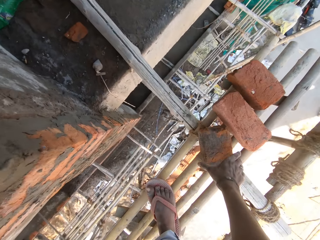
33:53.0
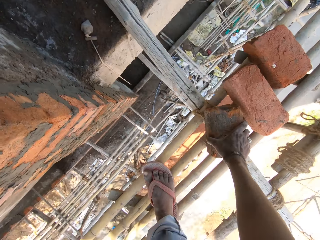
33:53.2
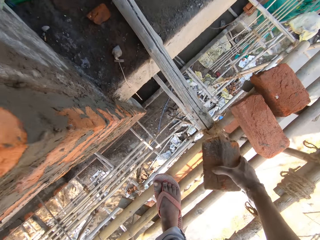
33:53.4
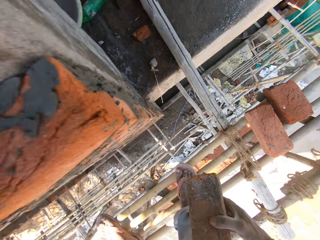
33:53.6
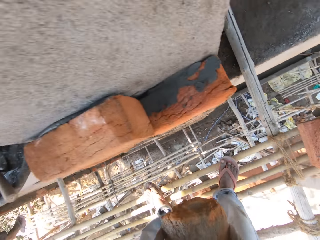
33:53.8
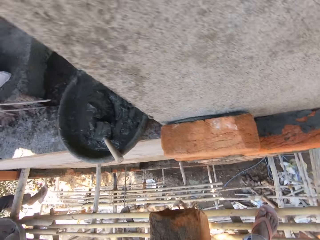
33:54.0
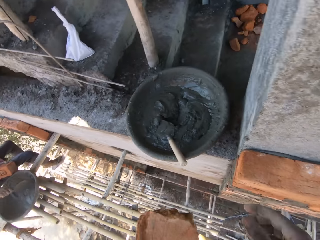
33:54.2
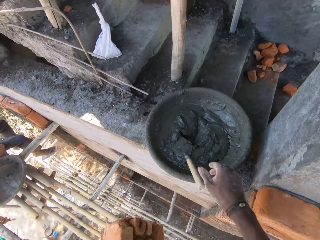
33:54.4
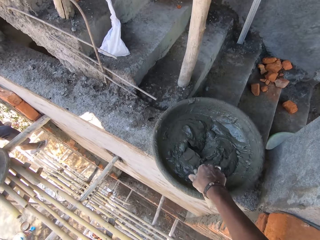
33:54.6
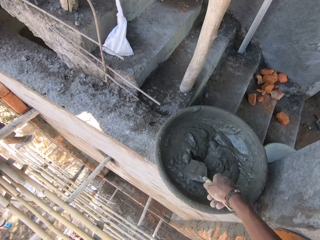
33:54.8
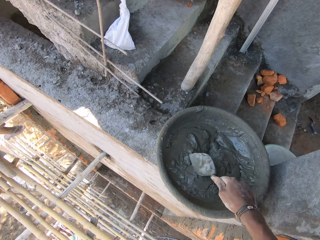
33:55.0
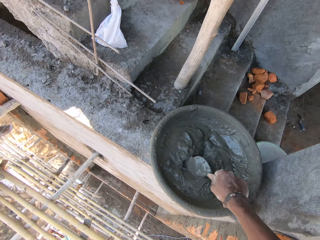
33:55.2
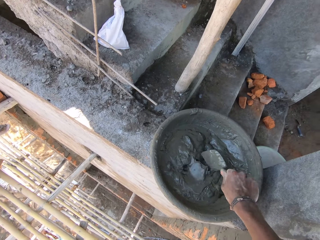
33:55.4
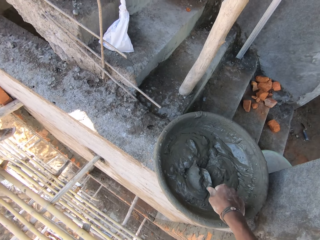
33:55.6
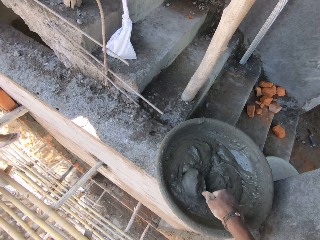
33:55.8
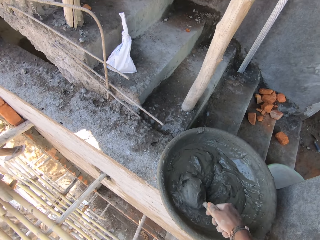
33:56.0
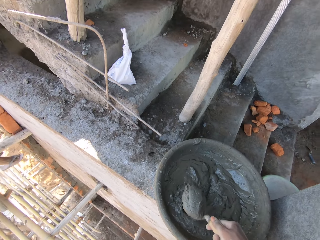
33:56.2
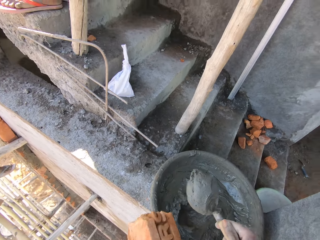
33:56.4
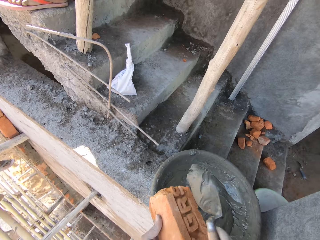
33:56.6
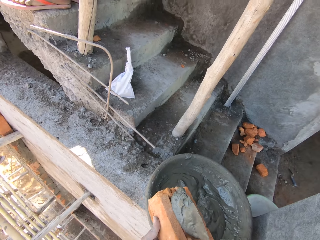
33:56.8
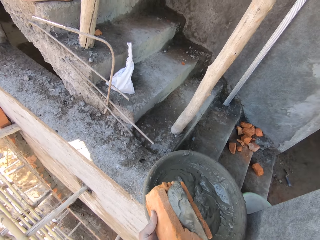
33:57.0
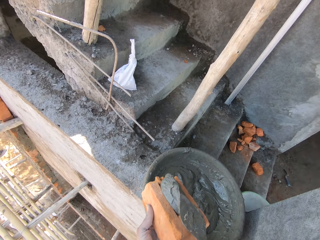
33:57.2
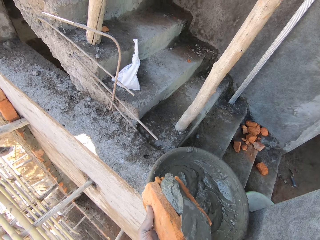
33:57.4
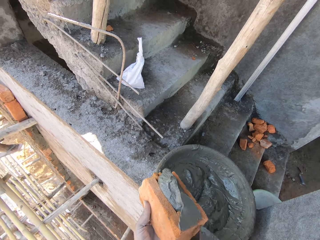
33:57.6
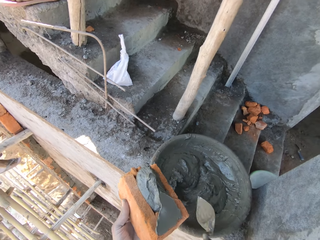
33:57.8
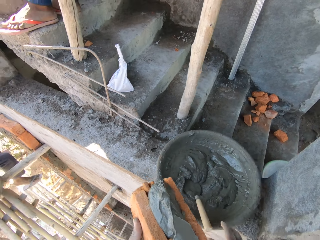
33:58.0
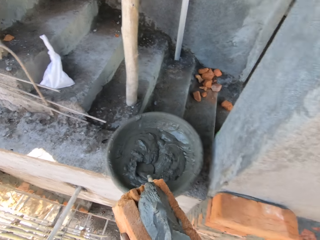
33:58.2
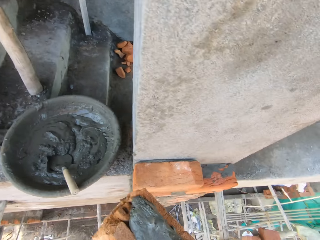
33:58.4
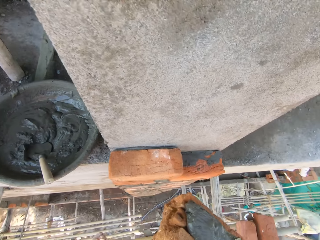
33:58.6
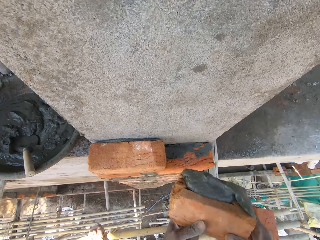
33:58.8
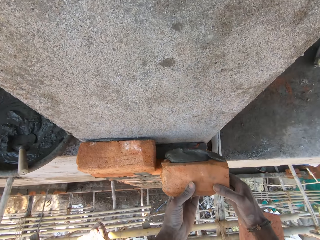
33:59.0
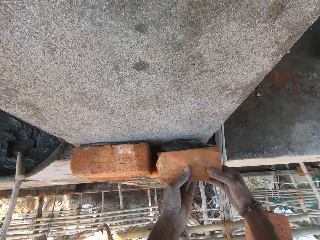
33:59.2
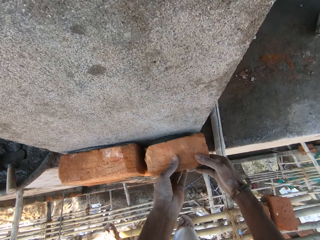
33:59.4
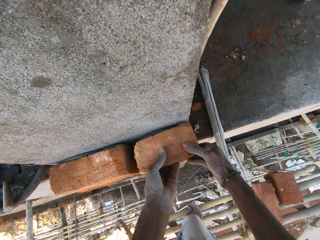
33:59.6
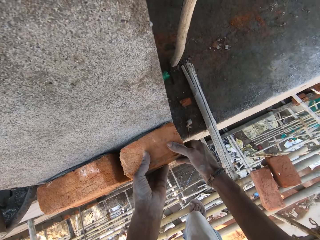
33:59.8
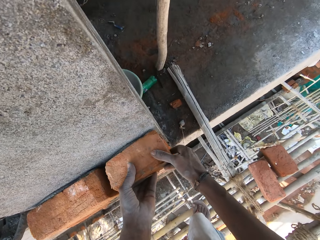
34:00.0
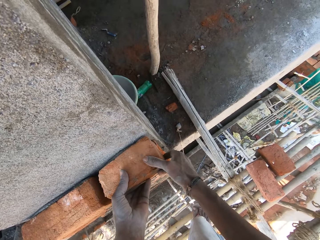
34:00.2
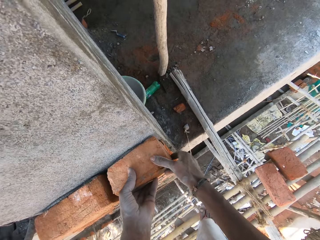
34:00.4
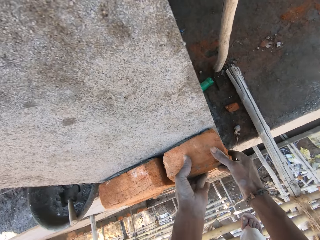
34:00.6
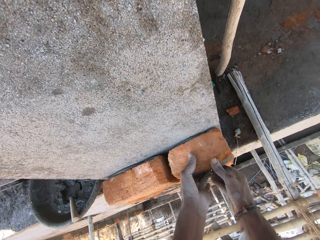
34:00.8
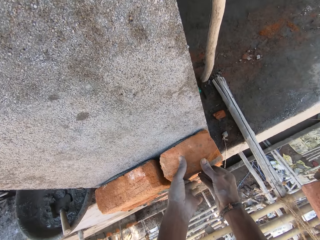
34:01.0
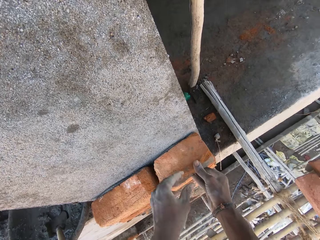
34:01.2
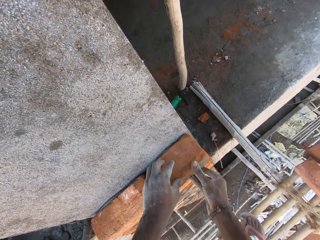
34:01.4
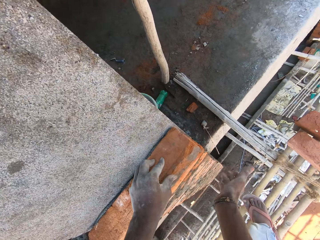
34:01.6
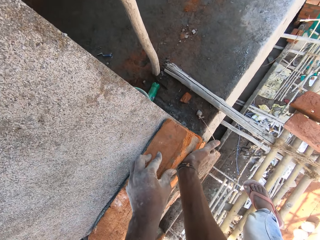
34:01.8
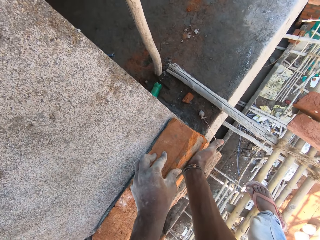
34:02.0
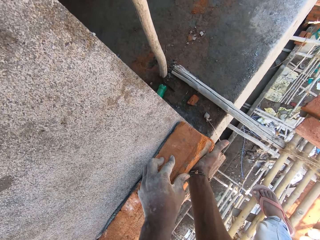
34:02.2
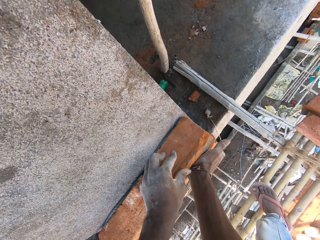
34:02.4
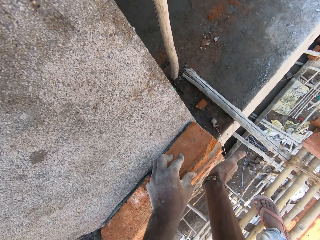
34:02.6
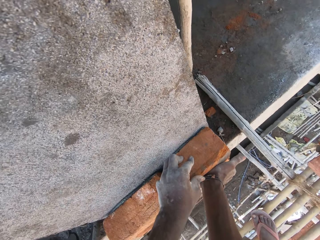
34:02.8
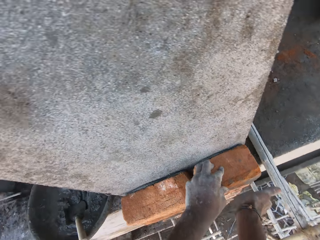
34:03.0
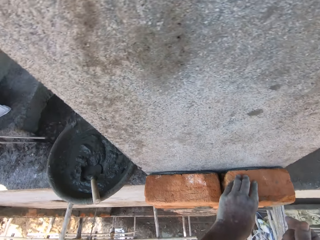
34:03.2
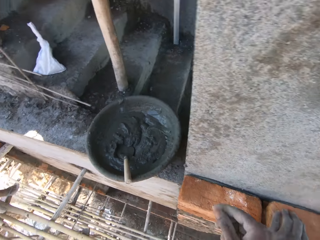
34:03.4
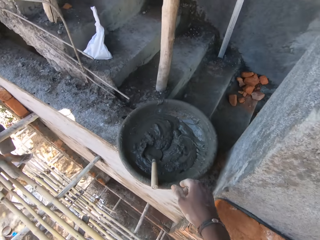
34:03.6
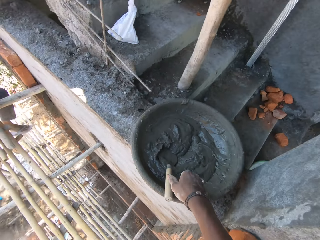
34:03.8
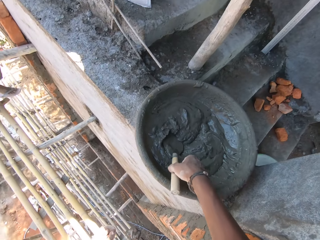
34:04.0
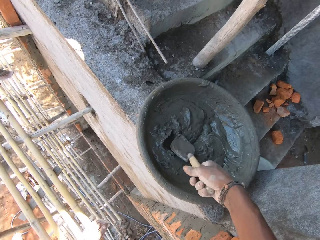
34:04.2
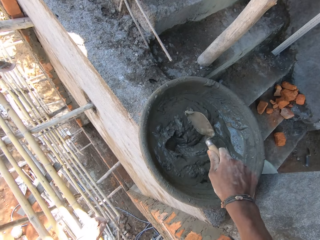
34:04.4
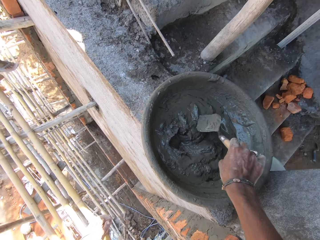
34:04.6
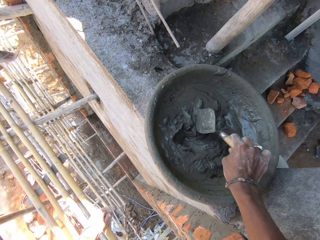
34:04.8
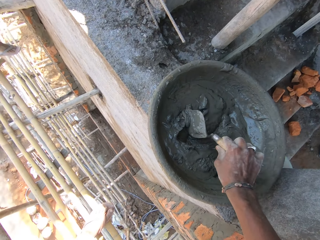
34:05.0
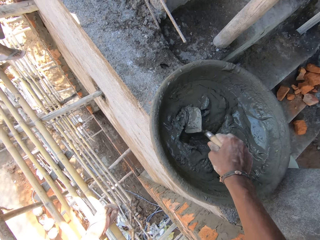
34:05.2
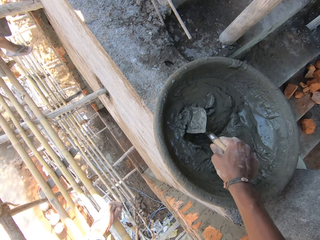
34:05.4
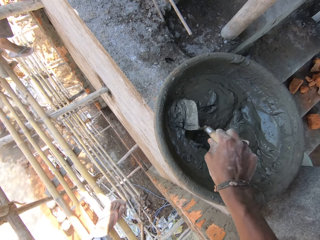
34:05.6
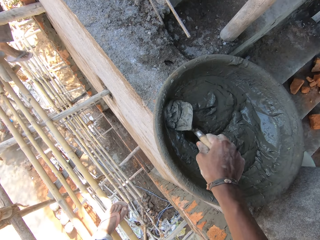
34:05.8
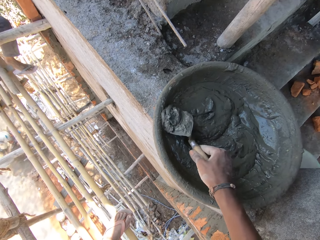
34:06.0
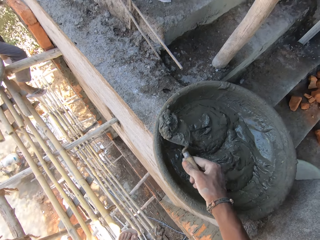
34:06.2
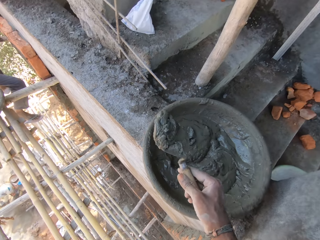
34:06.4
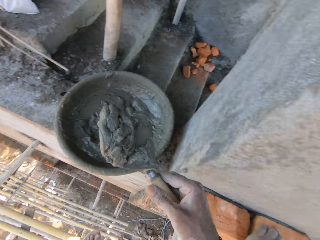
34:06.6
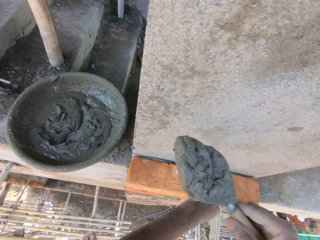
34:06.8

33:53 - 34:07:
The camera wearer picks up a brick from the scaffold with his right hand. He passes the brick from his right hand to his left hand. He picks up the hand trowel from inside the head pan with his right hand. He mixes the cement or mortar. He packs the mortar from the head pan with the hand trowel in his right hand. He places the mortar on the brick in his left hand with the hand trowel in his right hand. He drops the hand trowel in his right hand in the head pan. He plasters the brick in his hands on the wall. He hits the brick on the wall with his right hand. He picks up the hand trowel from the head pan with his right hand. He packs the mortar from the head pan with the hand trowel in his right hand.

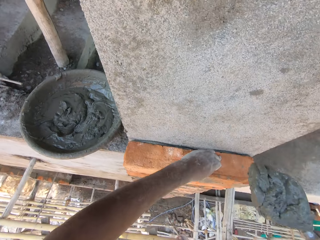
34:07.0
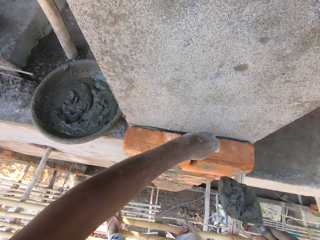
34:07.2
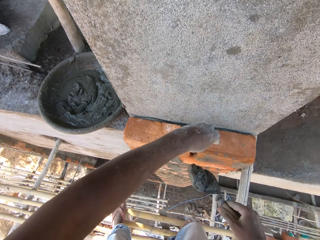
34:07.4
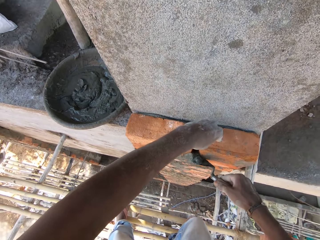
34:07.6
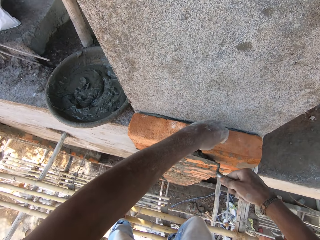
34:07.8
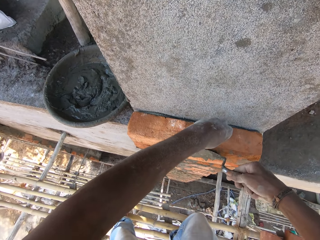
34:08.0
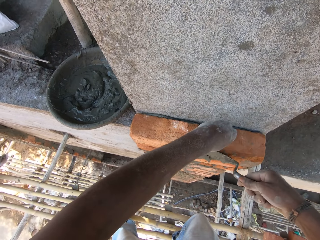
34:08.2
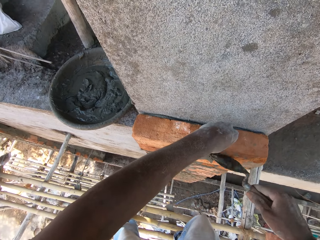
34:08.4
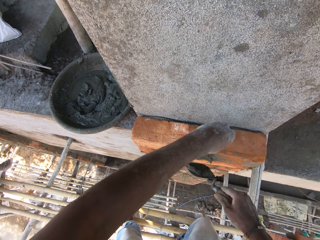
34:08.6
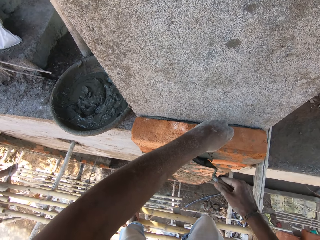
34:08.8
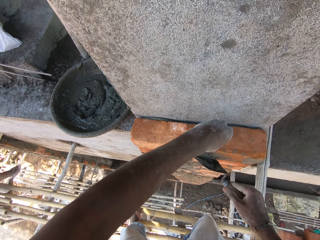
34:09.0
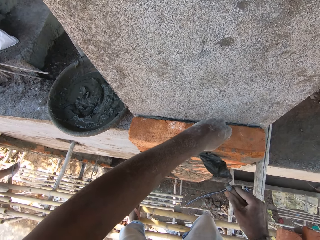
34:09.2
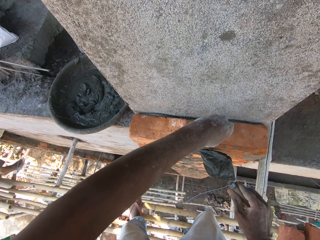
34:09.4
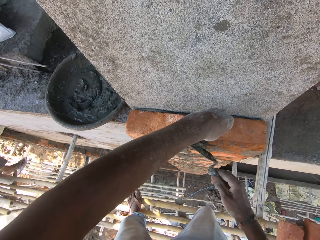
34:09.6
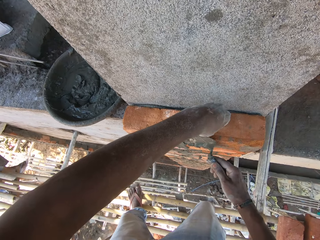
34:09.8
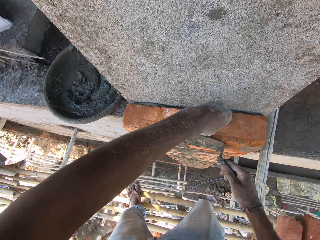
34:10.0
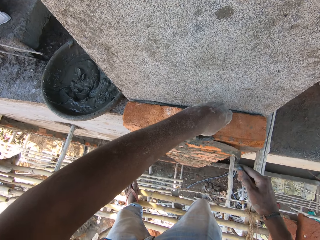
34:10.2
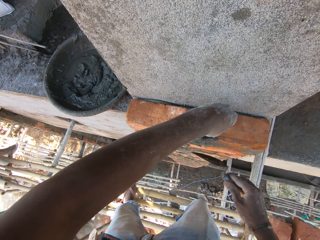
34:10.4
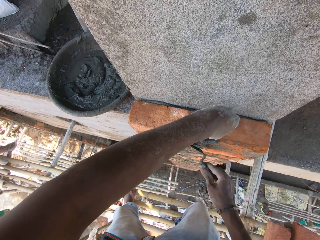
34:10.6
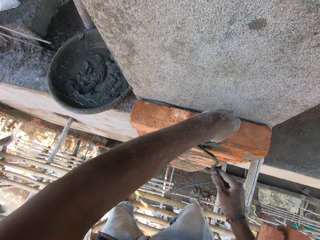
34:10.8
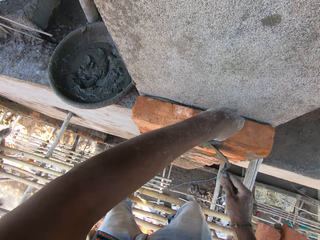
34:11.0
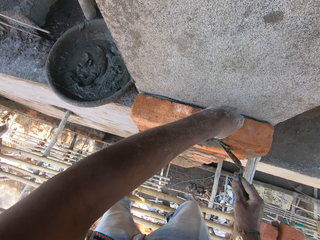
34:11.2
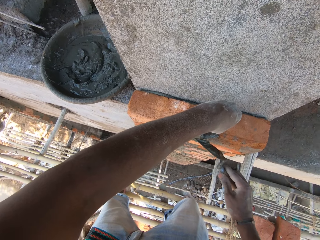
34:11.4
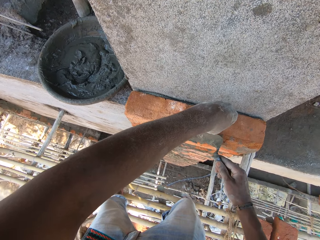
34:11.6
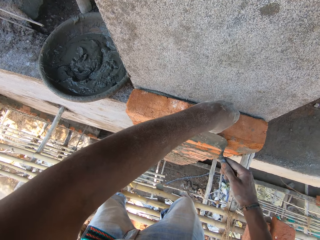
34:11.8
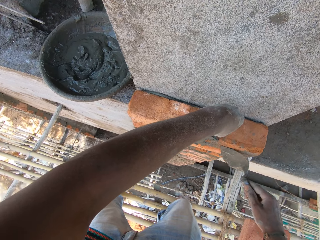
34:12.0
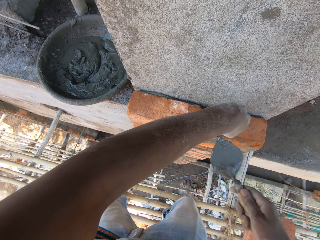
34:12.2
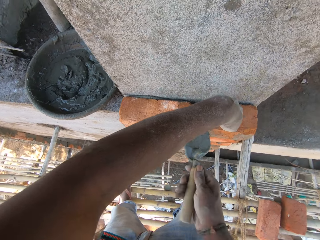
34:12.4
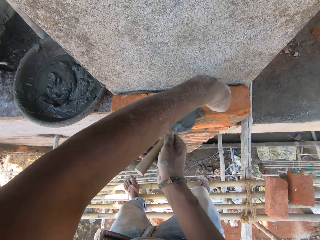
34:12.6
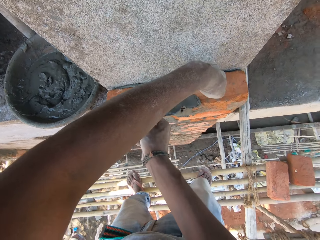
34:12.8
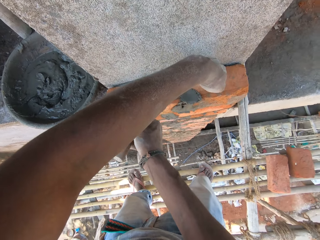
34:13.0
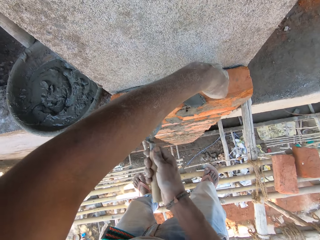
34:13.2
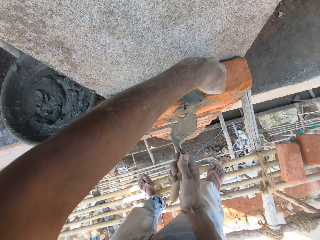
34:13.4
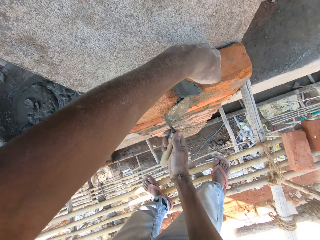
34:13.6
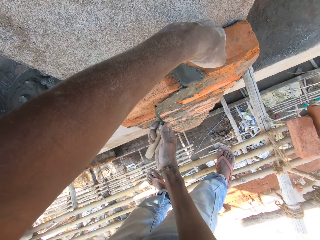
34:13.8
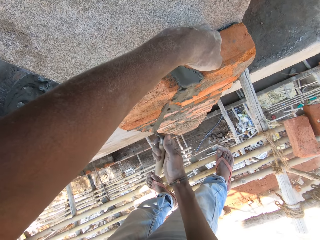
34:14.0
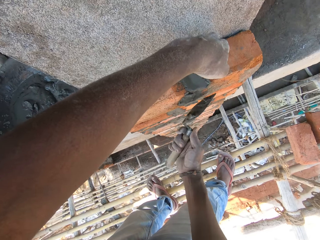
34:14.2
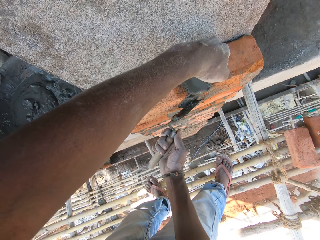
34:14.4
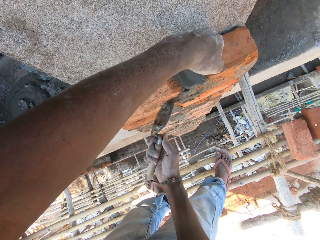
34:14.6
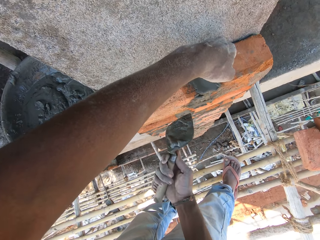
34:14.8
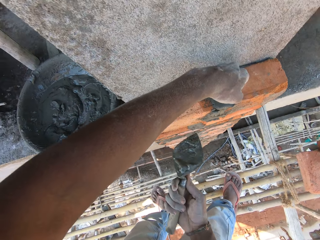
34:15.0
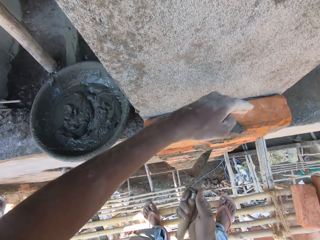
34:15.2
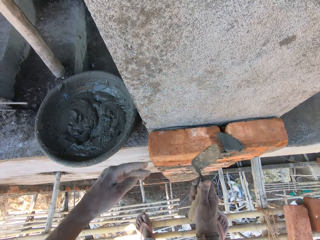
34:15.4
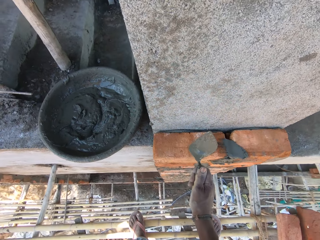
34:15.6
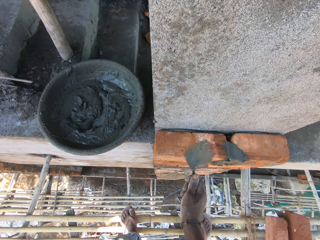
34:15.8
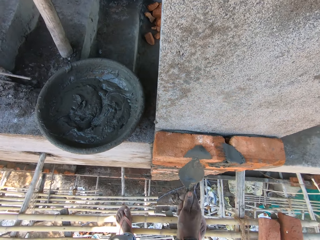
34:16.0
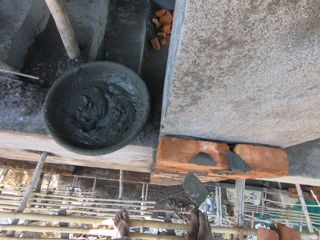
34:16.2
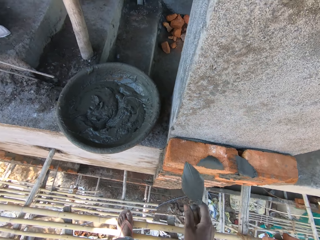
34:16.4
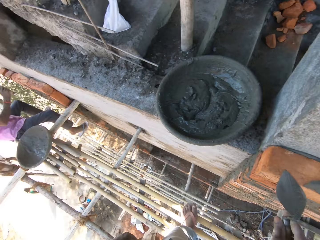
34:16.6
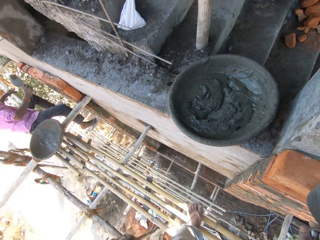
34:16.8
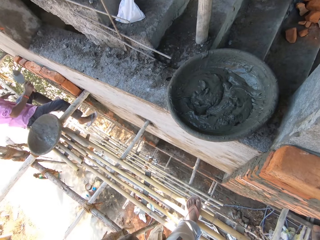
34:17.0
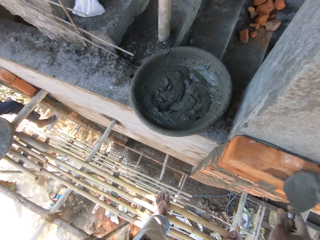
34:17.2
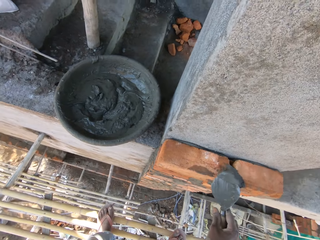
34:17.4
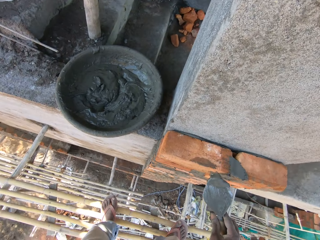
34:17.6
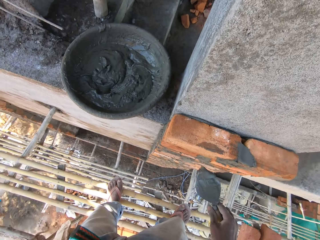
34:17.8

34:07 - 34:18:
The camera wearer plasters the brick on the wall with mortar on the hand trowel in his right hand.
